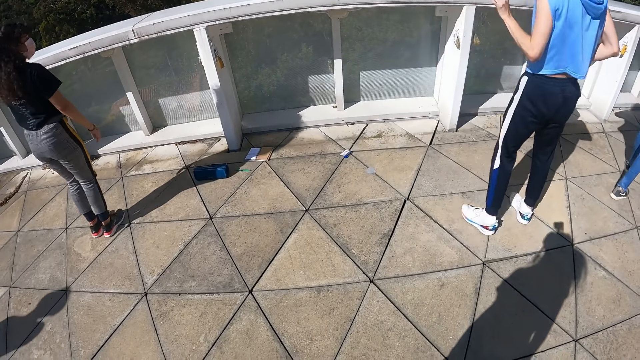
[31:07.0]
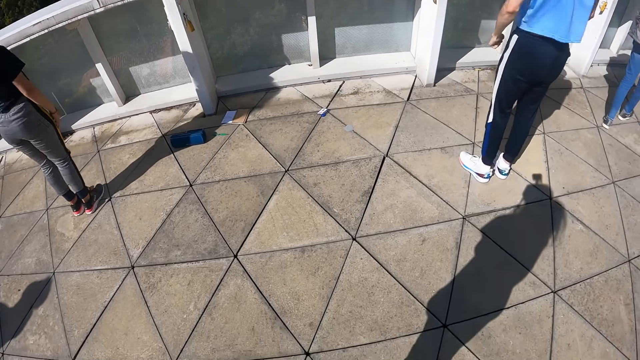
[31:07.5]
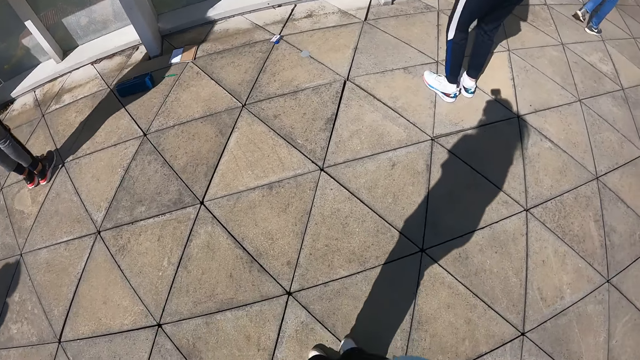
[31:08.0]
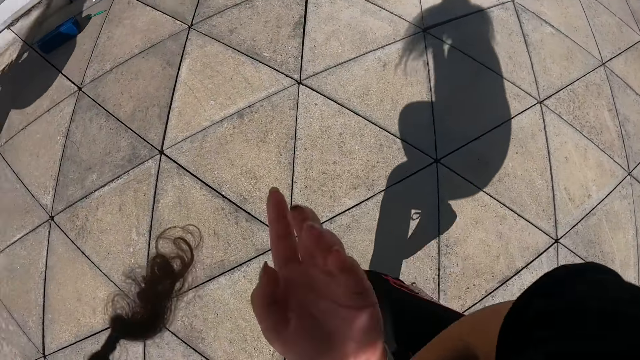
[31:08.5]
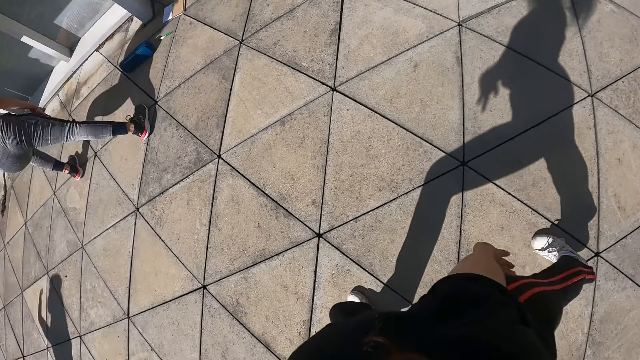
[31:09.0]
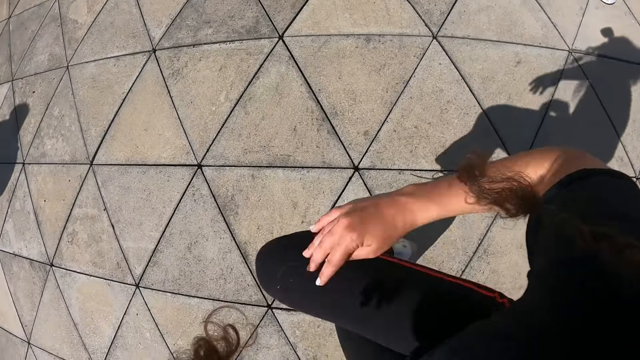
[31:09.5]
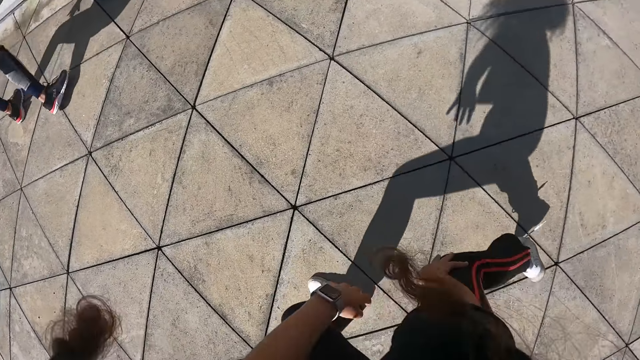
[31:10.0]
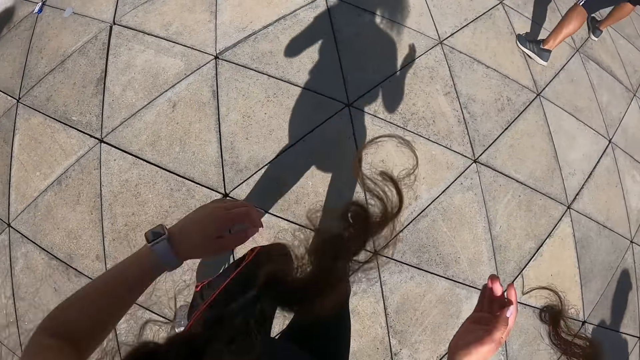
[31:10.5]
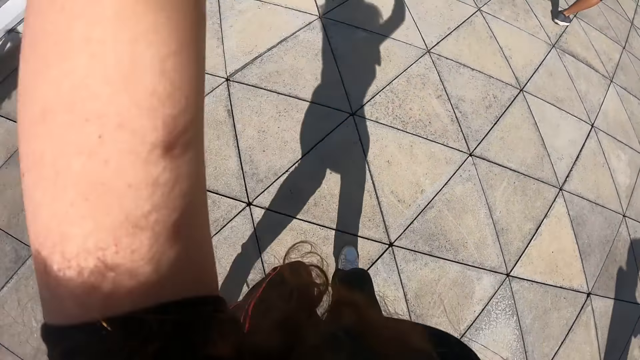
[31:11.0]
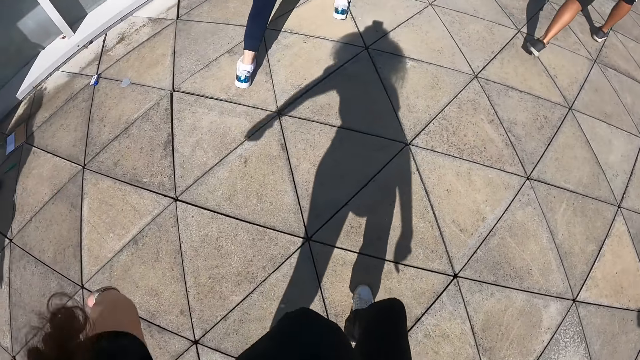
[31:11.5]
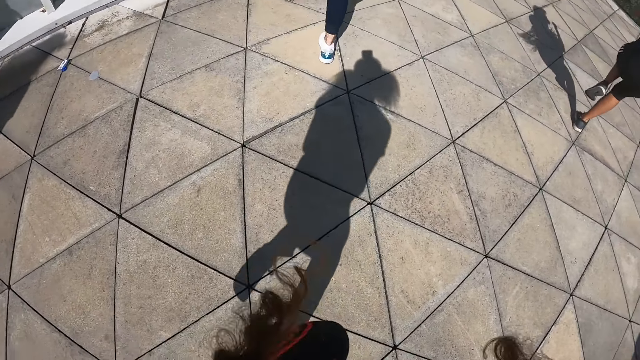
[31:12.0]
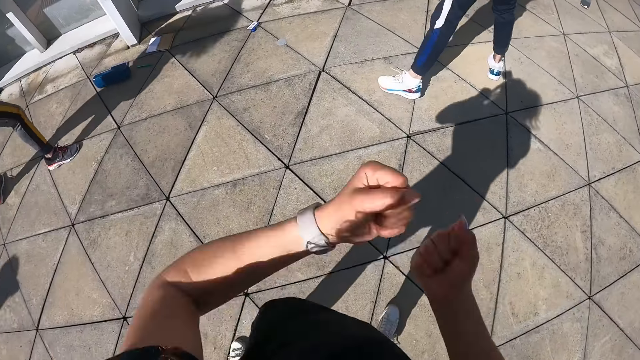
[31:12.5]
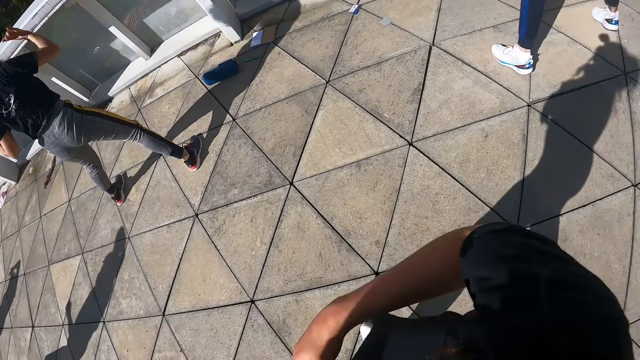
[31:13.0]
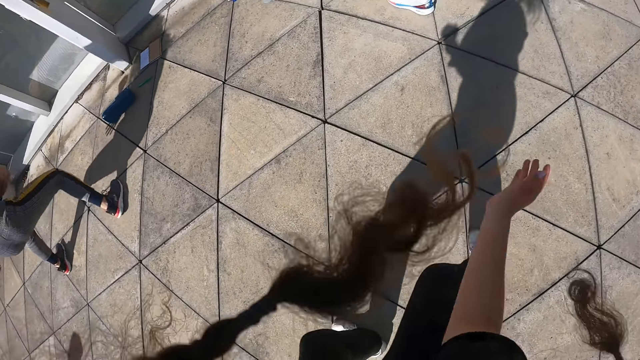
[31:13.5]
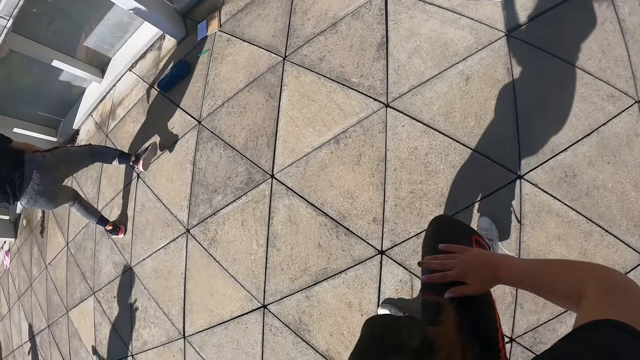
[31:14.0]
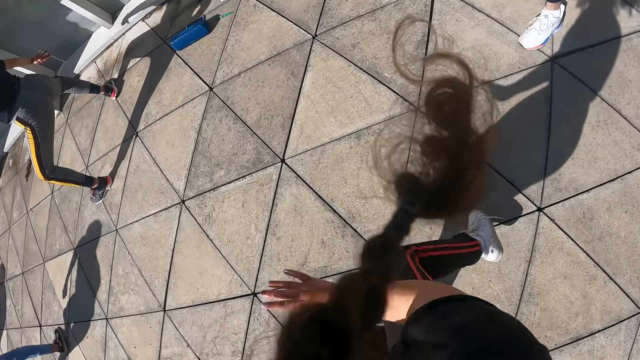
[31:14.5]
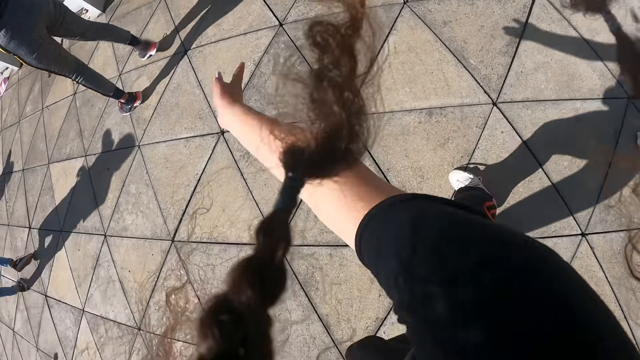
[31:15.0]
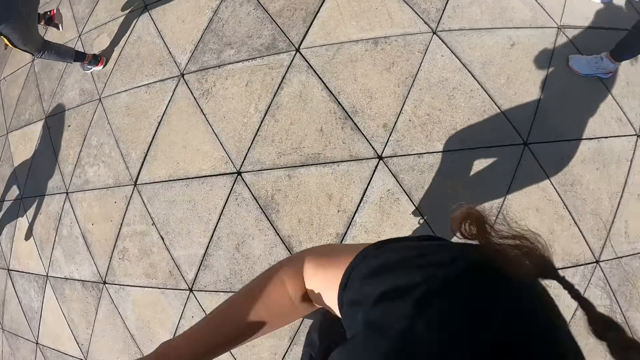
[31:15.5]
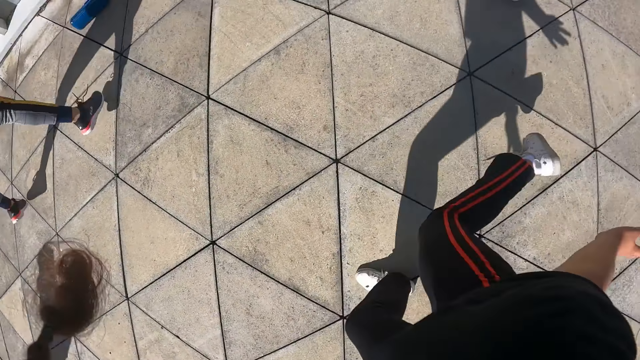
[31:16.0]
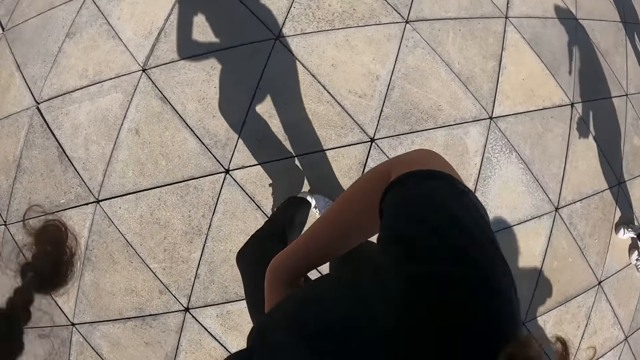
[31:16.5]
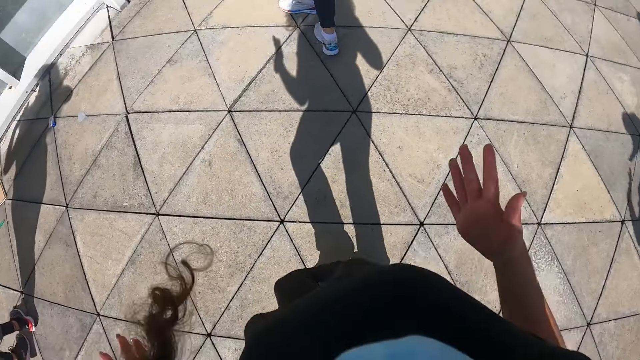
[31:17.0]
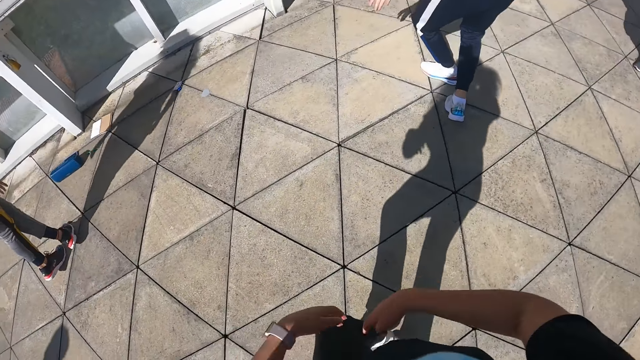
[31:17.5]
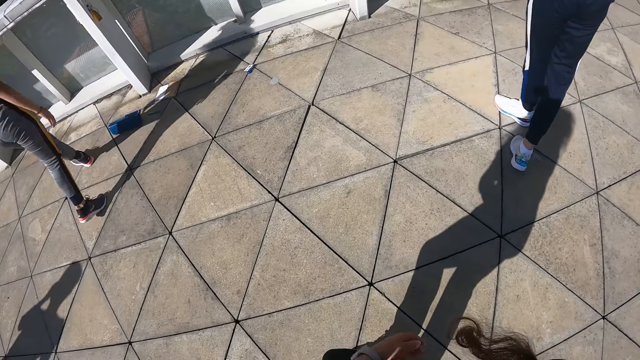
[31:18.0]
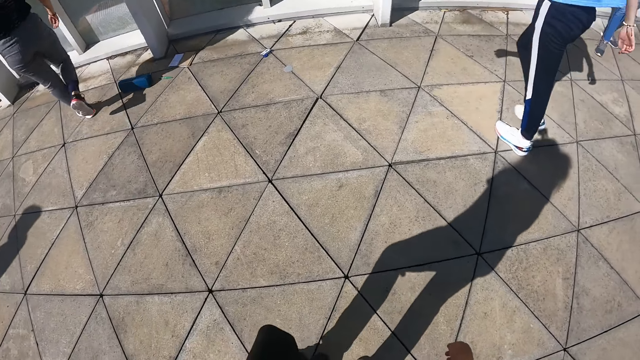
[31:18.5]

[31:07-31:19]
The camera wearer dances with the group of people in a compound. A man dances on the compound.

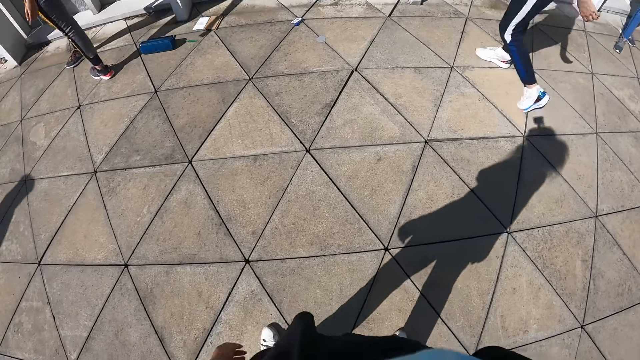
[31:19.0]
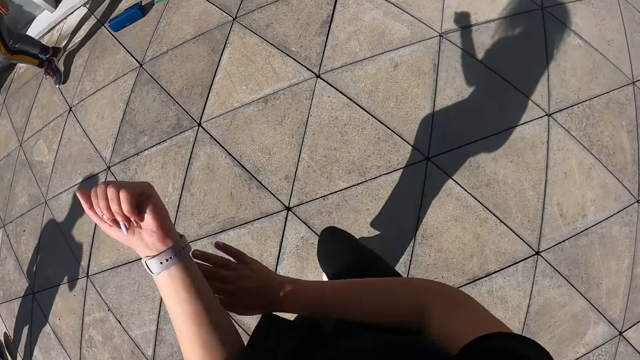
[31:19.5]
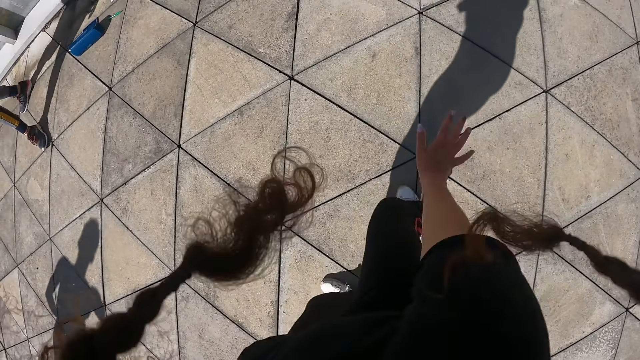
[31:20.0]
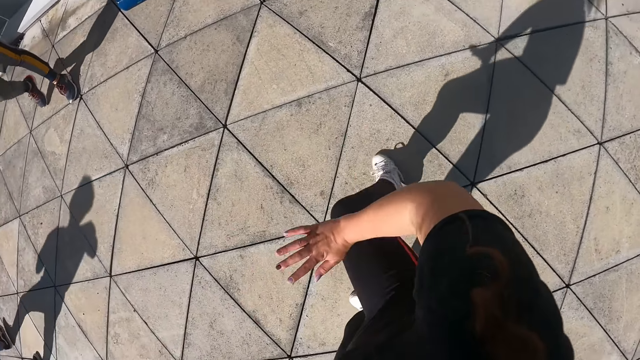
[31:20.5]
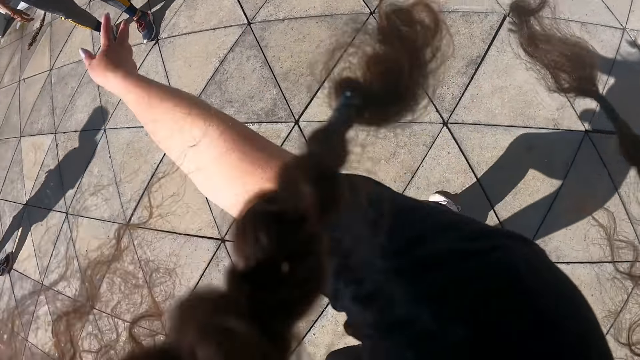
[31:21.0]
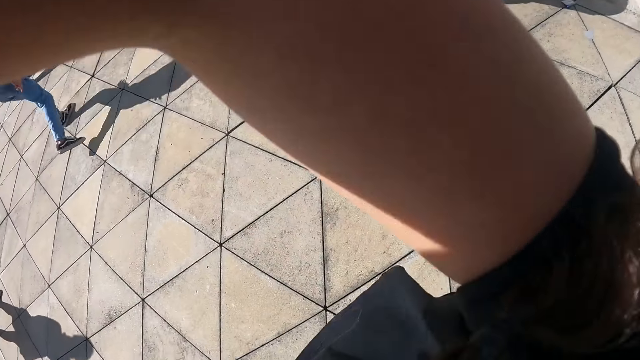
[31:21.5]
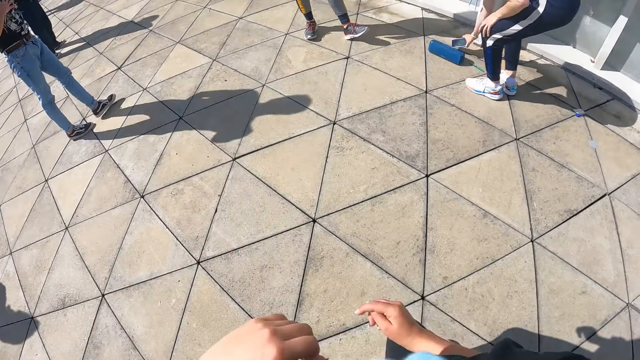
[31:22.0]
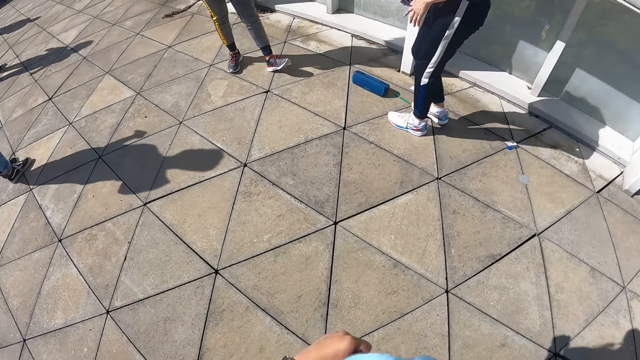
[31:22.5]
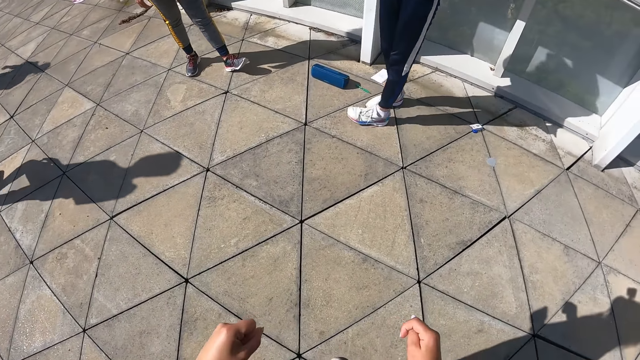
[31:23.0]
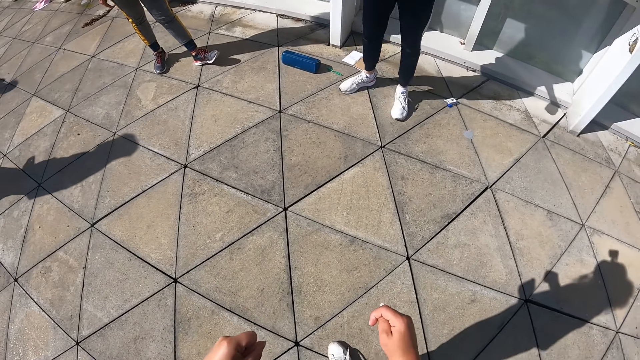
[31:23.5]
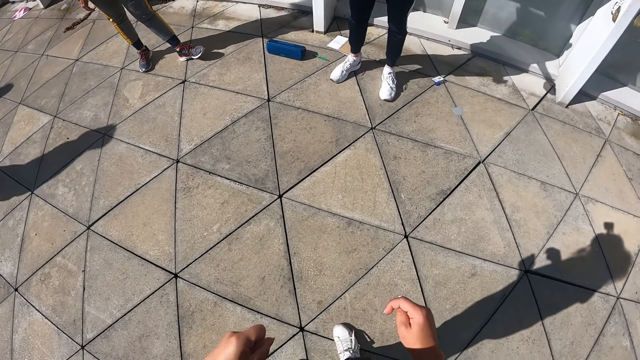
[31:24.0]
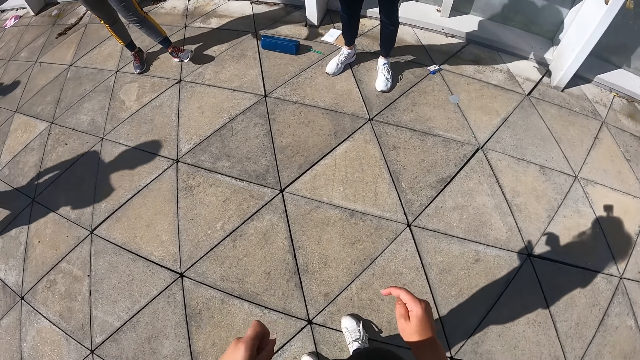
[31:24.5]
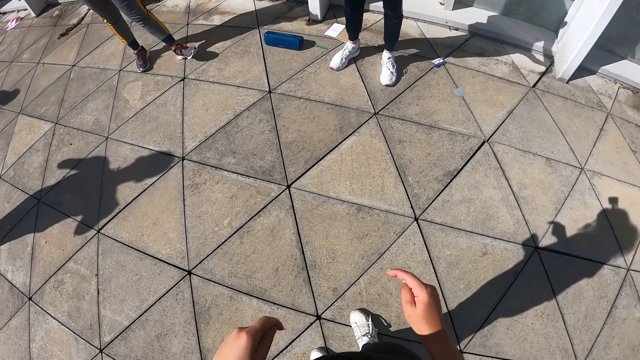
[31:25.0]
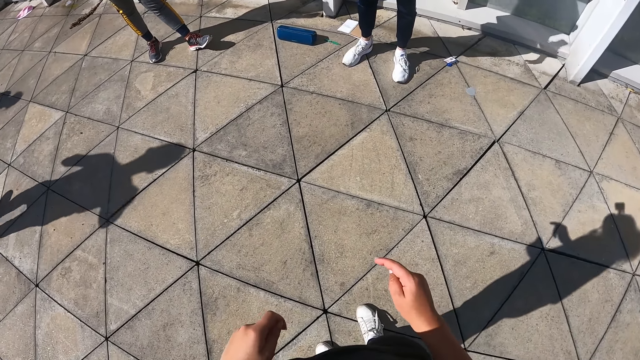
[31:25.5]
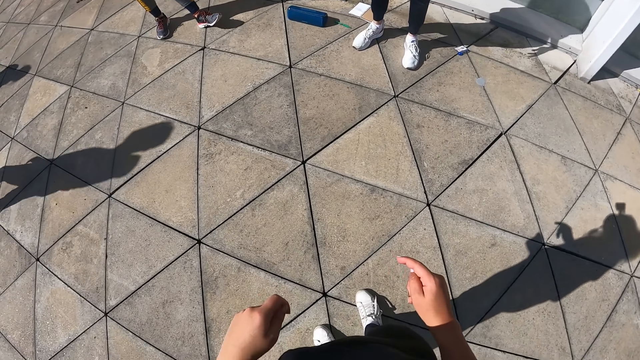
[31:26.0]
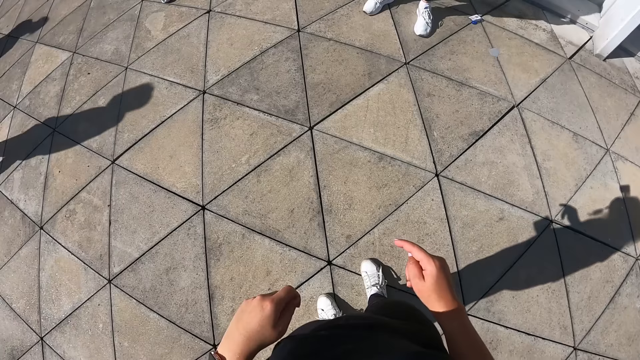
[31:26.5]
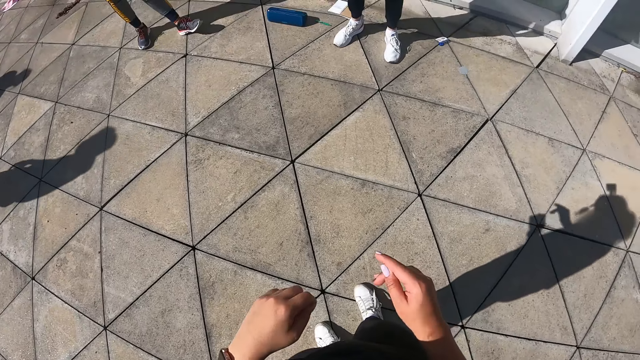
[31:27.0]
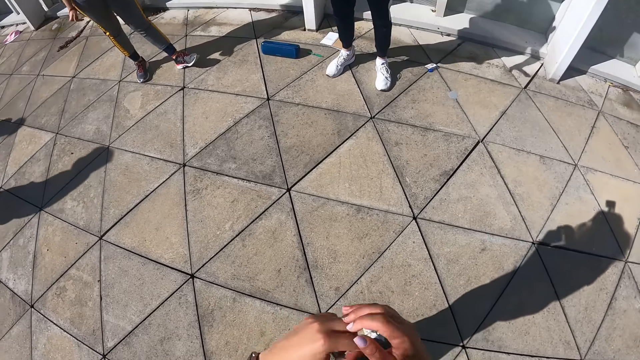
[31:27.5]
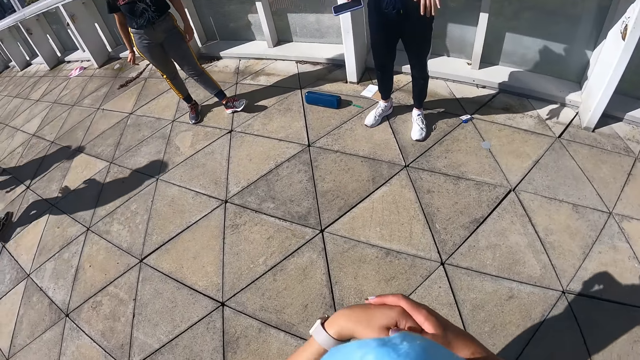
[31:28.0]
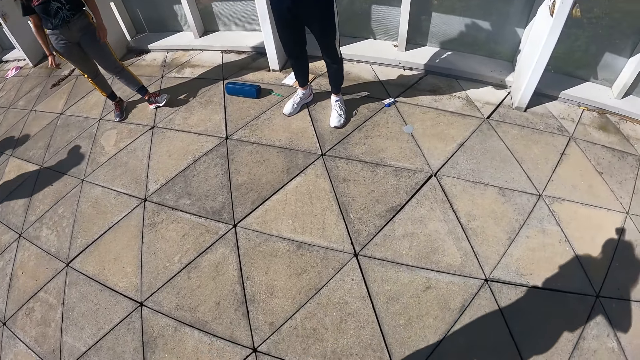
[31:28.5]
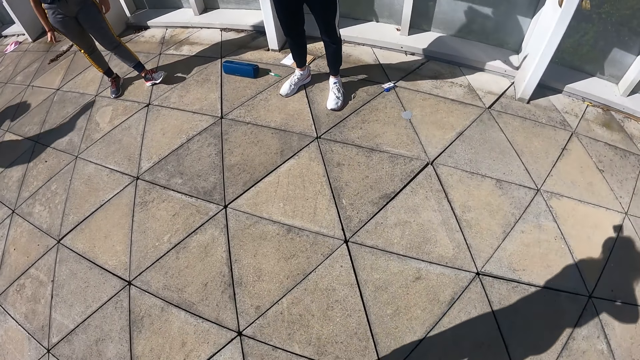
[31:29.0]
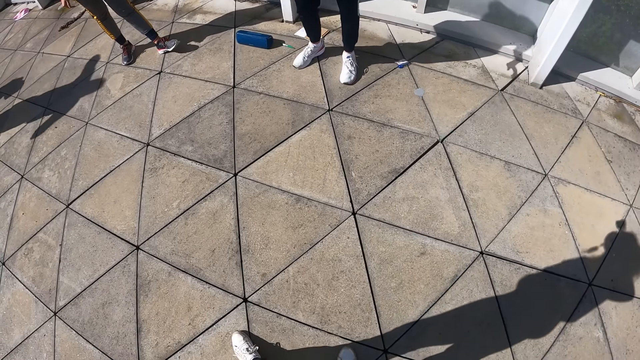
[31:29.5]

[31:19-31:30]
A man holds a phone. The camera wearer stands on the compound.
